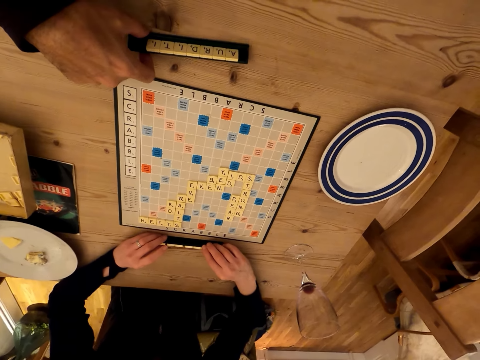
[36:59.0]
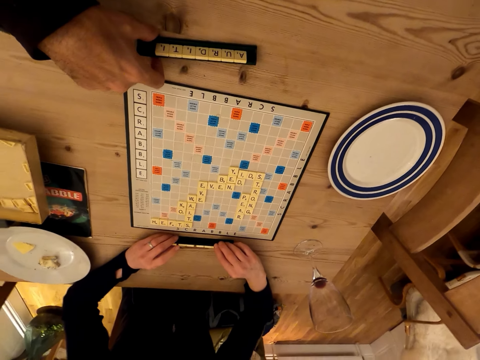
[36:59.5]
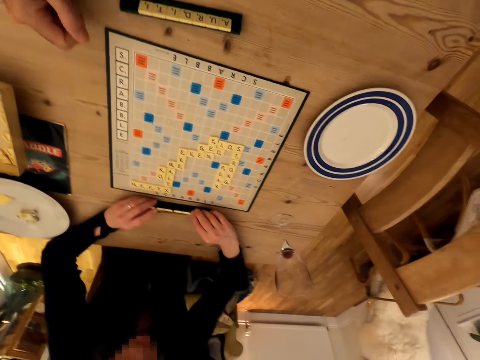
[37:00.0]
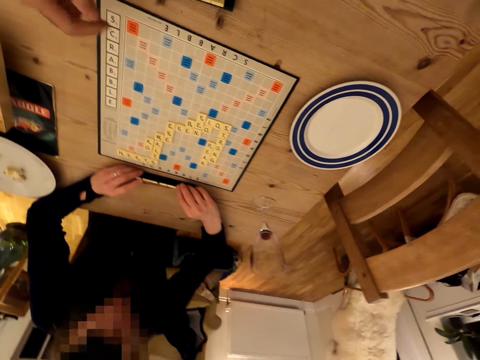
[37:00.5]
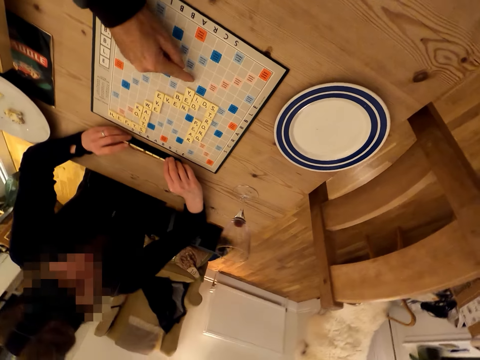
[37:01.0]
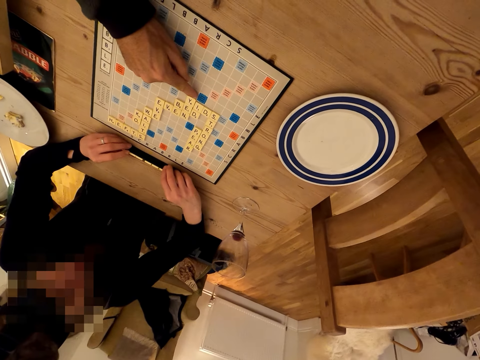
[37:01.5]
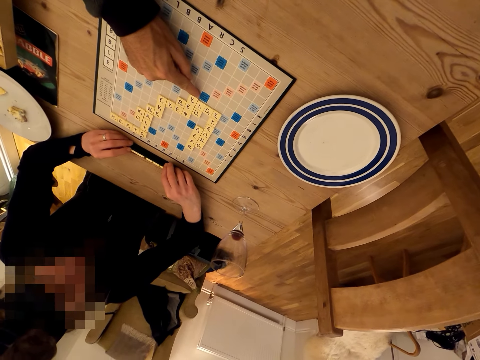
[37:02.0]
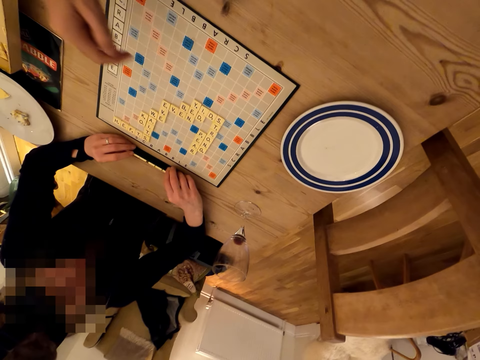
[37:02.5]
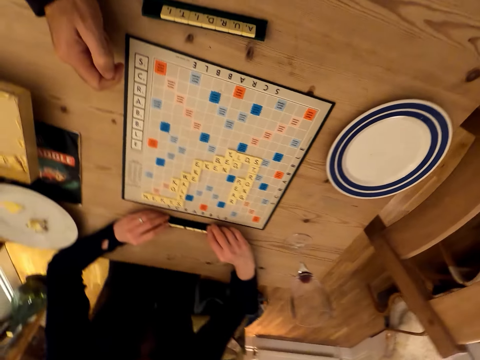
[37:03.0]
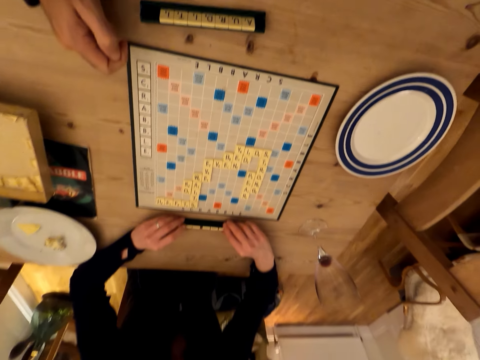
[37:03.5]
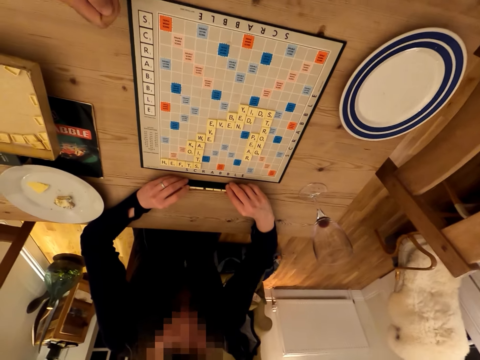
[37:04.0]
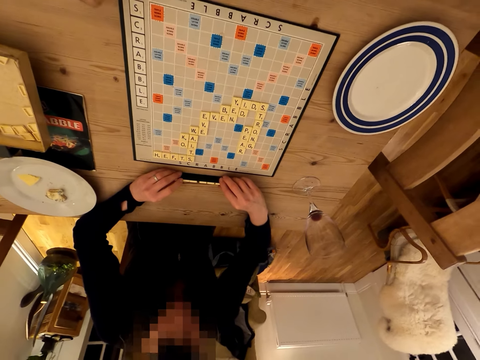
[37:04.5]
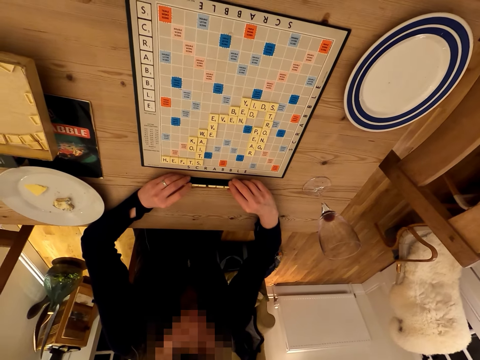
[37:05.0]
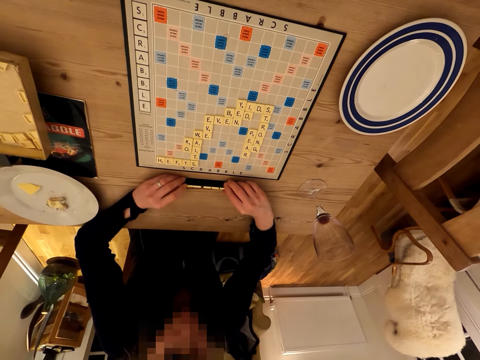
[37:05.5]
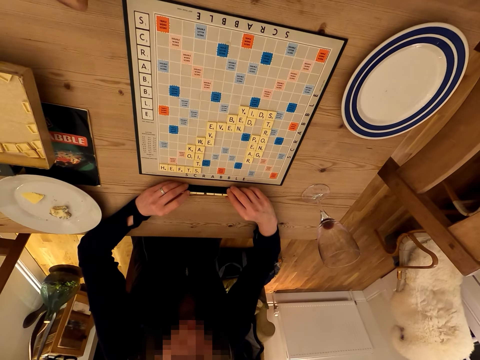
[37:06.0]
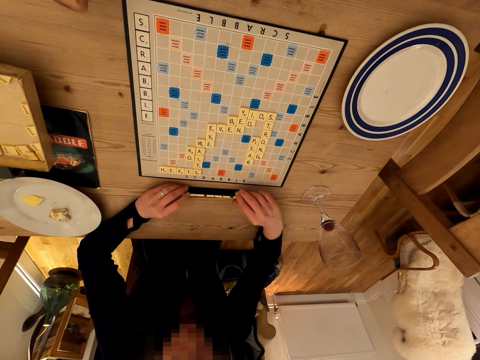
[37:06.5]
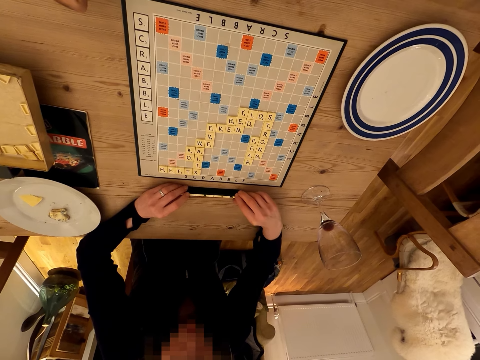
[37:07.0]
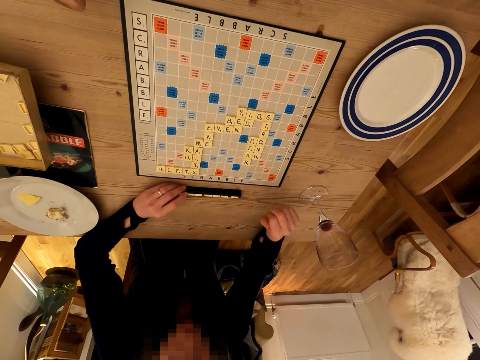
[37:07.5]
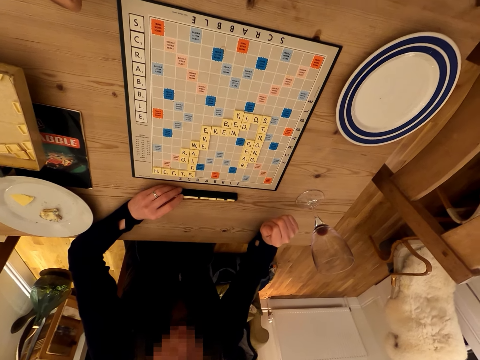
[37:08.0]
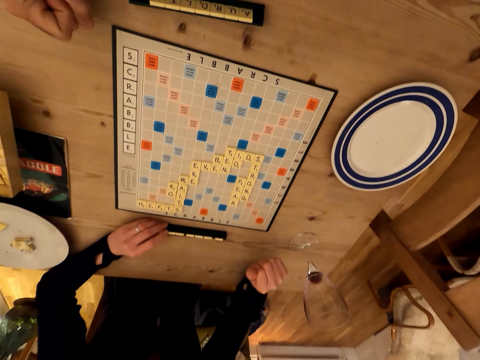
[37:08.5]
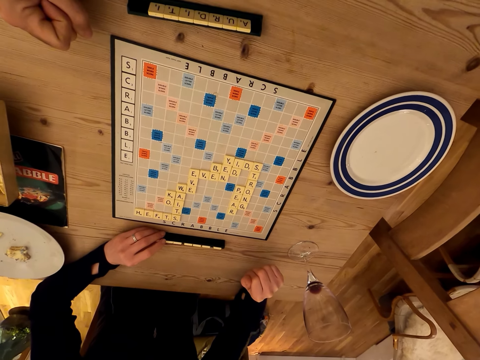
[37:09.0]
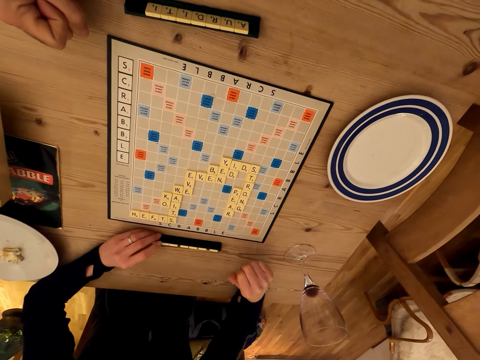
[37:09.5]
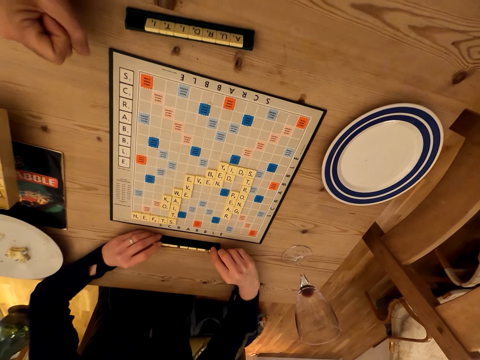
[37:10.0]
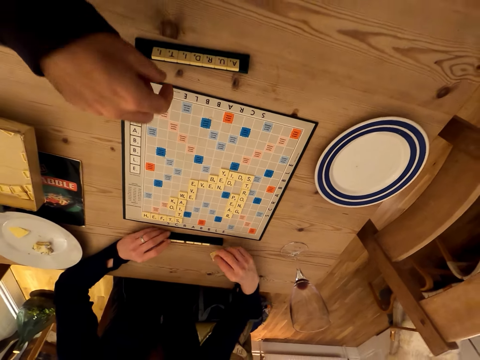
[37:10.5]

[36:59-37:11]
The person holds the case with scrabble tiles. The camera wearer points at the scrabble tiles. They play the scrabble game. They look at the scrabble board. The person moves the hand. The camera wearer looks at the scrabble board.

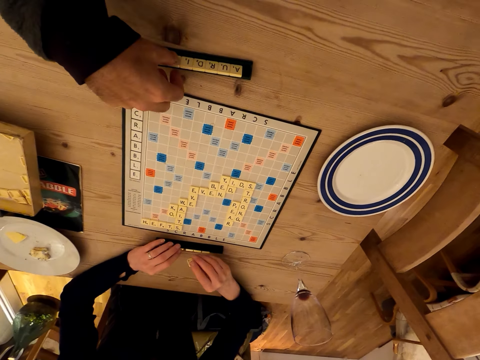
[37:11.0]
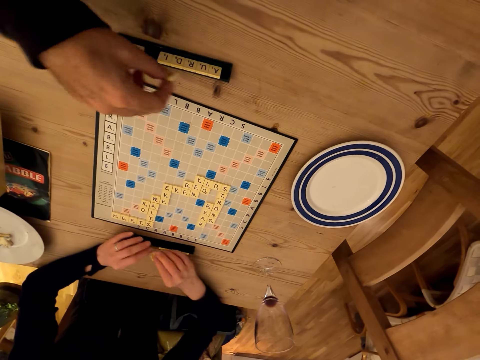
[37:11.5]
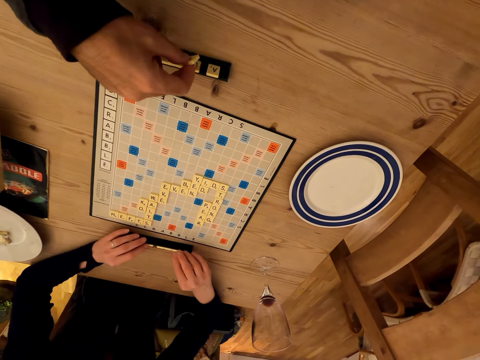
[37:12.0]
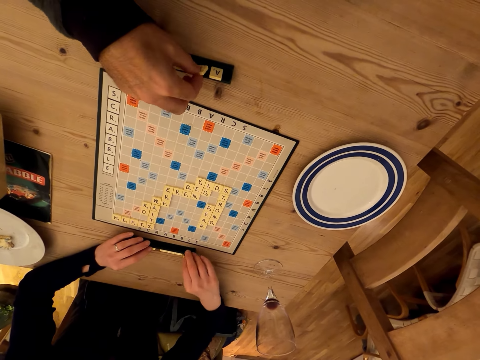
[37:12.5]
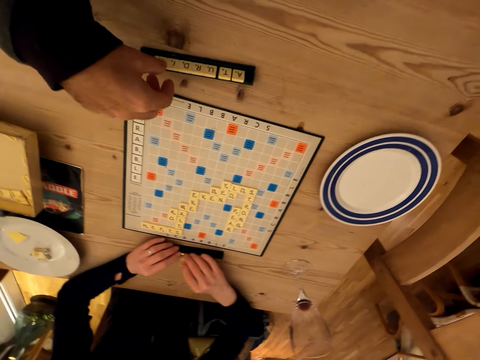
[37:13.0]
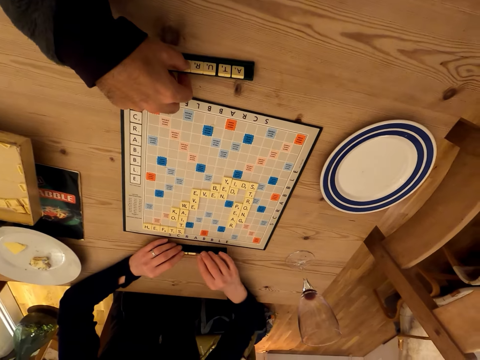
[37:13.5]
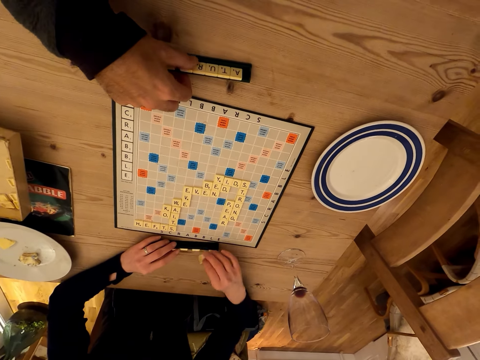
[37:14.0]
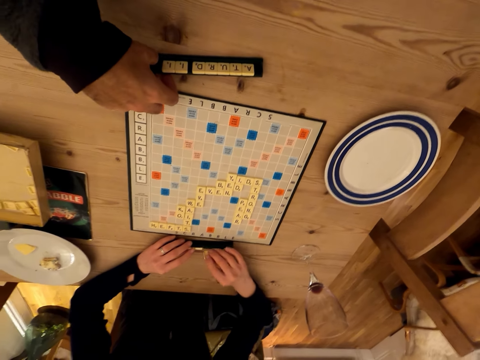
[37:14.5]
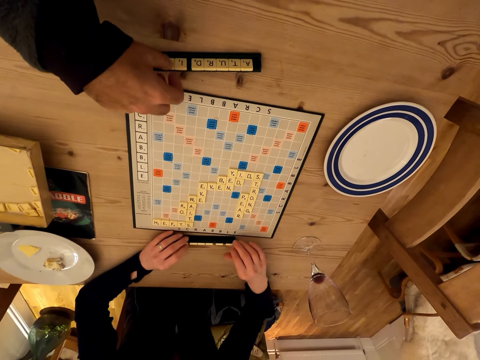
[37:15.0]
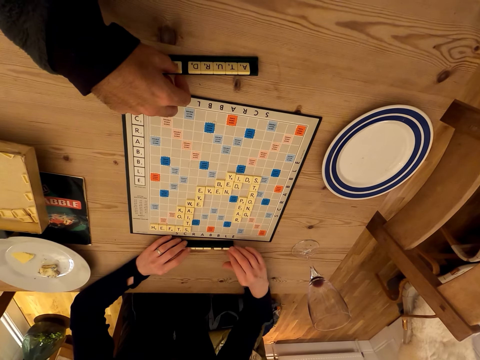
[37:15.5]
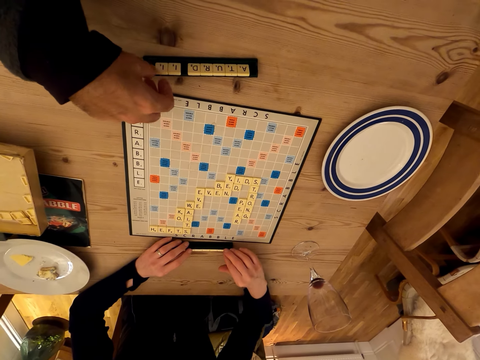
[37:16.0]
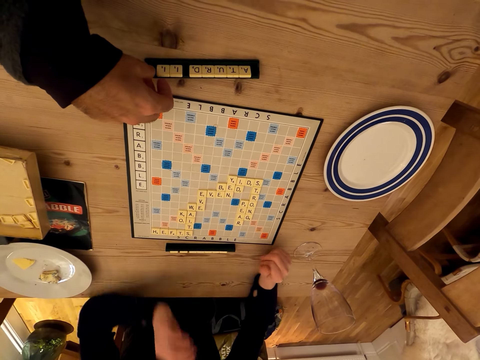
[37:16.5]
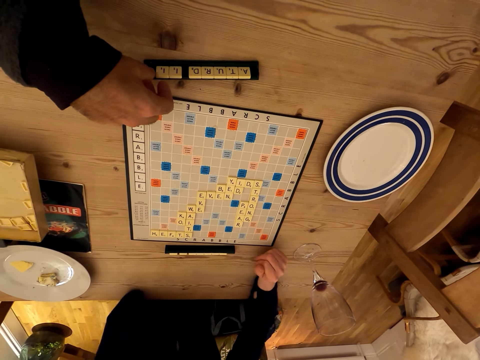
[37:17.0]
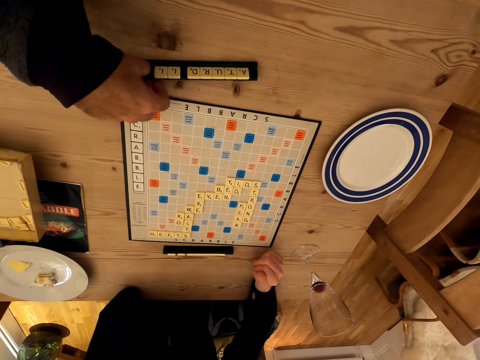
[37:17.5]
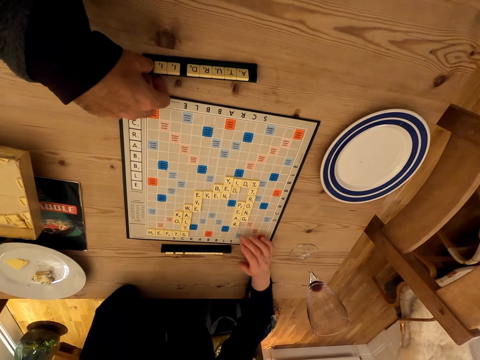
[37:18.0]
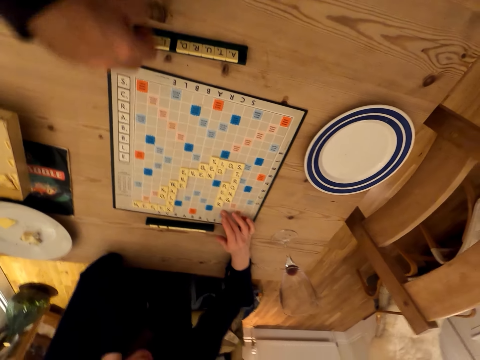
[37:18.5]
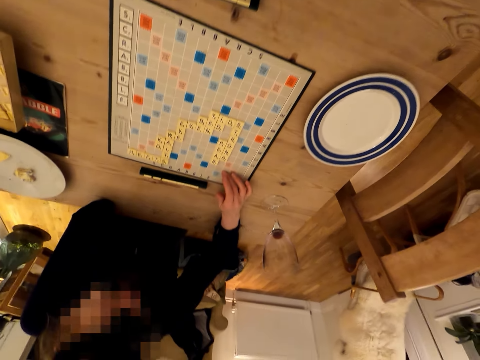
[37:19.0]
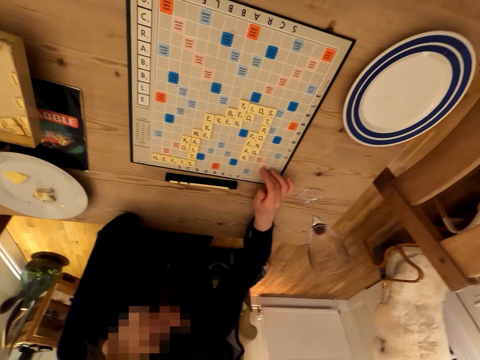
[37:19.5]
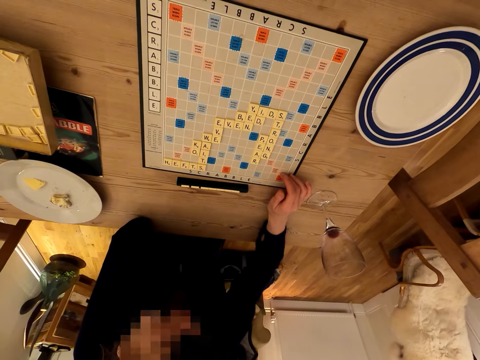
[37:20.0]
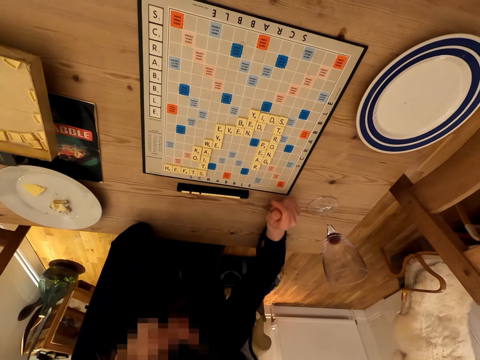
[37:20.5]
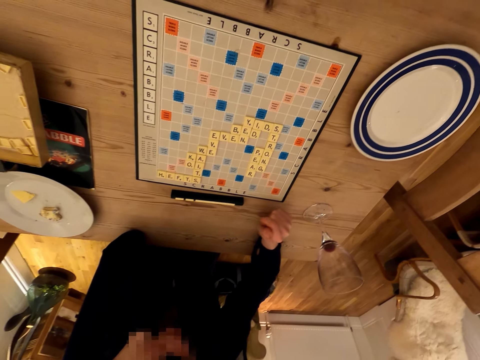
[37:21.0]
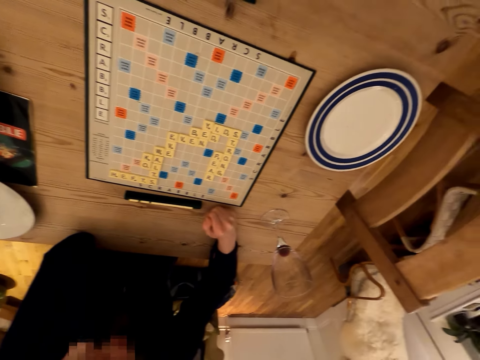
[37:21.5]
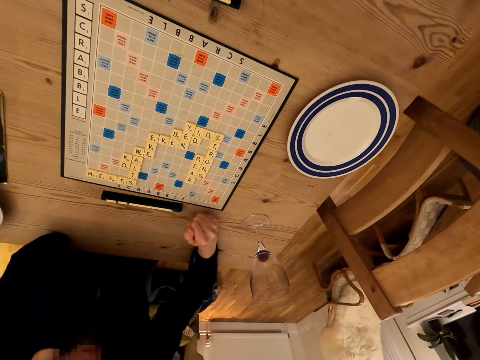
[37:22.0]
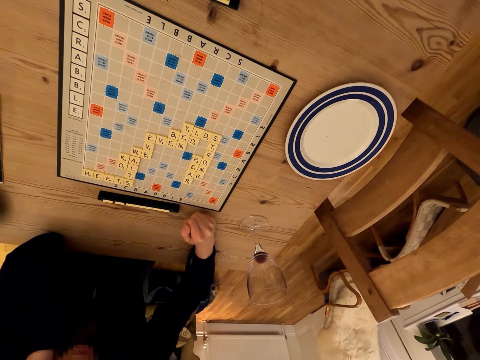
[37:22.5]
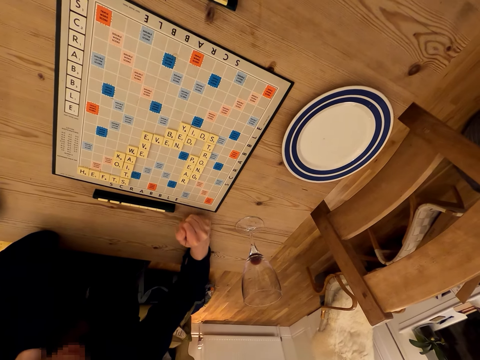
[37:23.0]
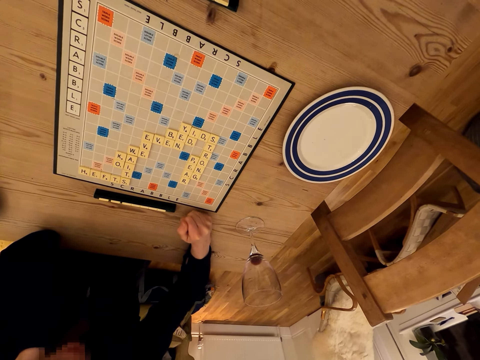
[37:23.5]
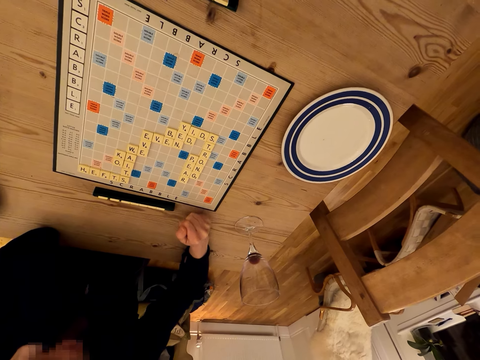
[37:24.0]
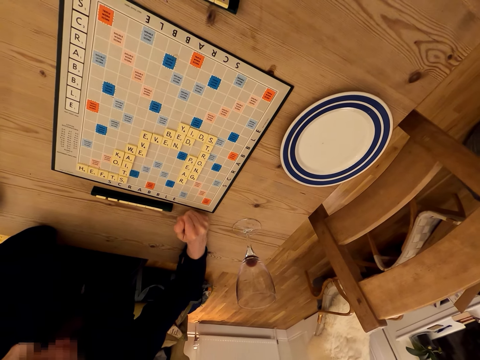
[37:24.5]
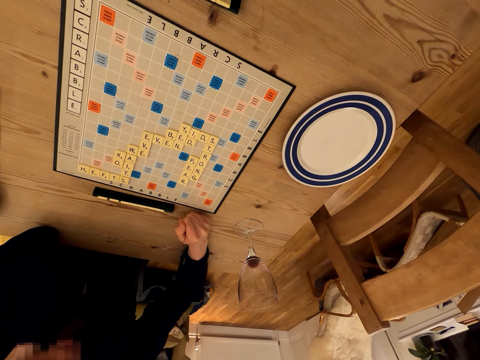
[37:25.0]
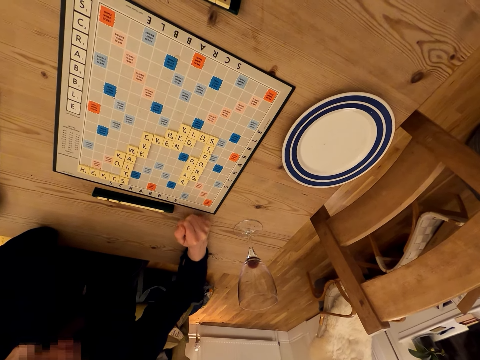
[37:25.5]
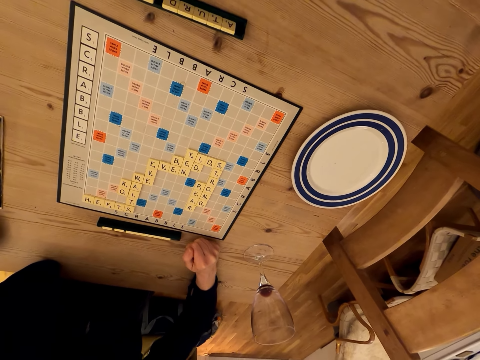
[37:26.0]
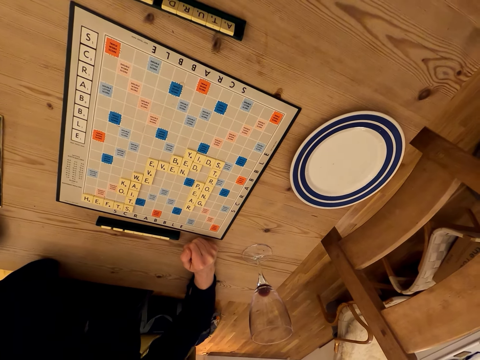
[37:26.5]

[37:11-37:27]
The person picks the scrabble tile. The camera wearer picks a scrabble tile and arranges the scrabble tile. The person puts the tile on the scrabble tile holder and picks the scrabble tile. The camera wearer puts the tile on the scrabble tile holder. The person arranges the scrabble tiles. The camera wearer picks the scrabble tile. The person puts the tile on the scrabble tile holder. The camera wearer arranges the scrabble tiles. The person picks the scrabble tile and puts the tile on the scrabble tile holder. The camera wearer moves the tiles on the tile holder. The person moves the hand and taps on the table.
